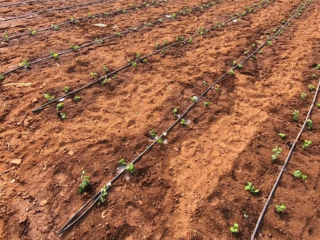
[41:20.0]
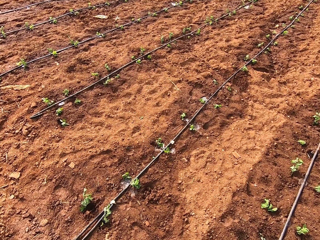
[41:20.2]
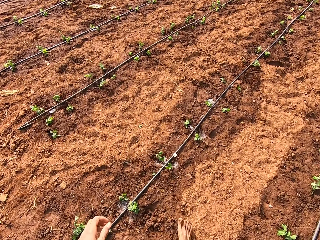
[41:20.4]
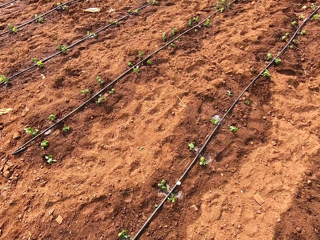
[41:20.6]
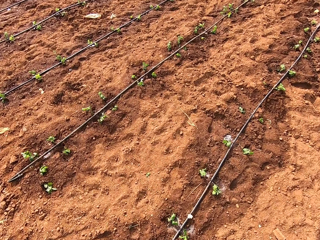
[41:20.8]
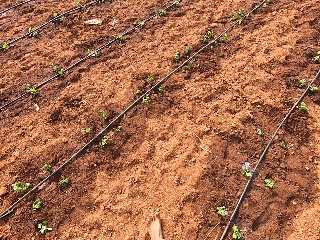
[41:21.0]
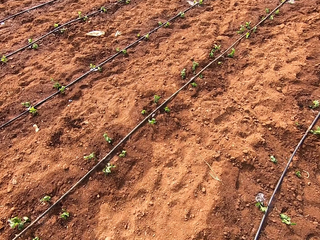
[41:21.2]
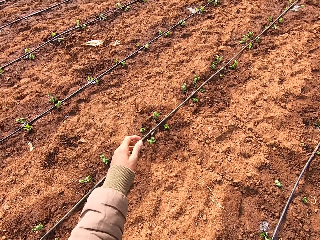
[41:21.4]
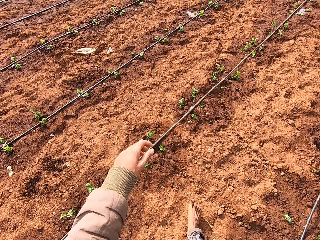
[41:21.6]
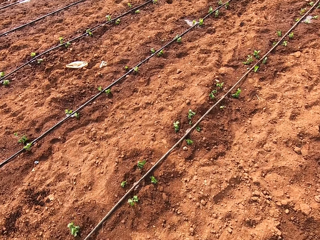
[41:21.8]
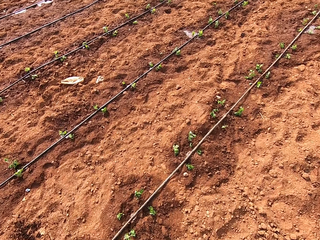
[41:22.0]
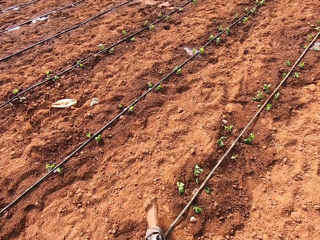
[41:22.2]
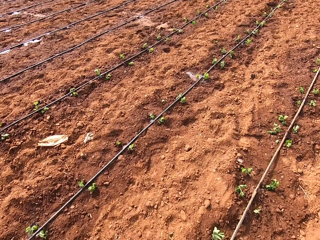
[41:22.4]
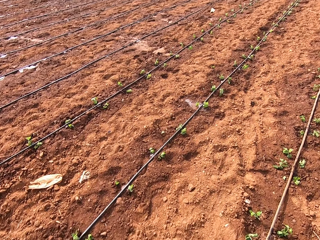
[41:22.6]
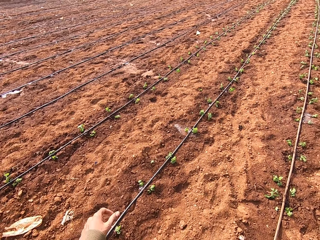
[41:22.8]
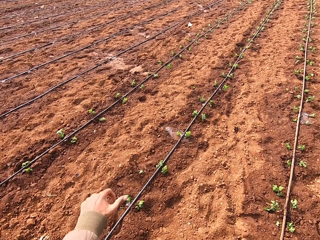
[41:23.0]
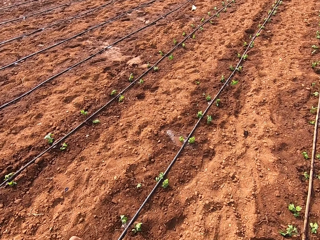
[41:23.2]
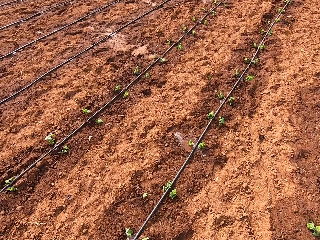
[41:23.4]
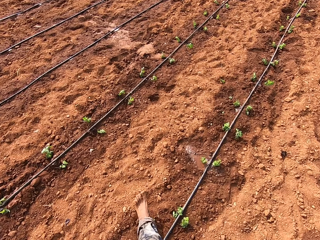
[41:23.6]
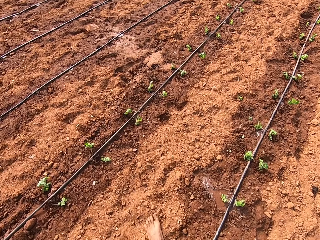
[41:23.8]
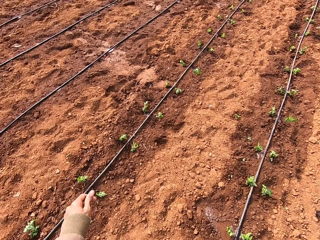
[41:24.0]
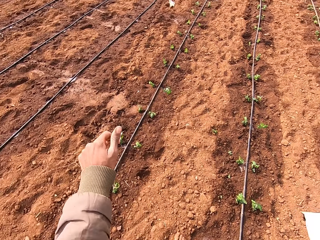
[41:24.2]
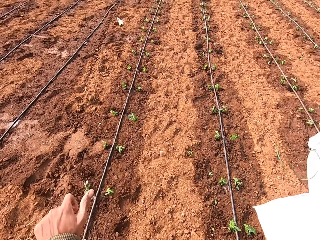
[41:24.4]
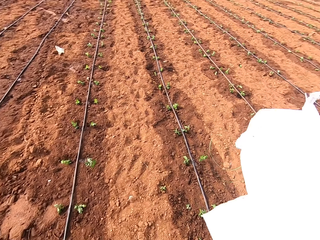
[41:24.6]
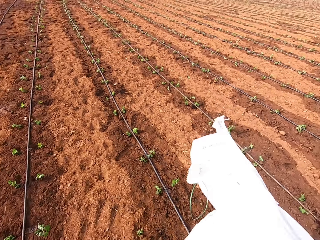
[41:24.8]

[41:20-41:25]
The camera wearer walks along the farmland.

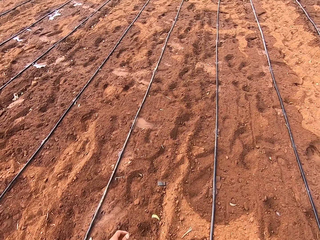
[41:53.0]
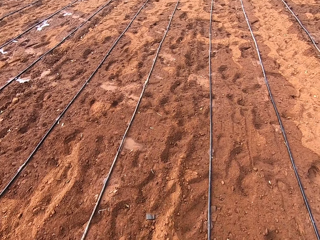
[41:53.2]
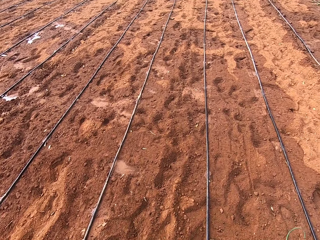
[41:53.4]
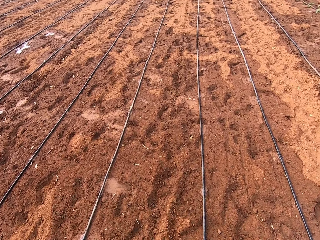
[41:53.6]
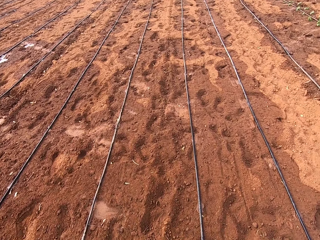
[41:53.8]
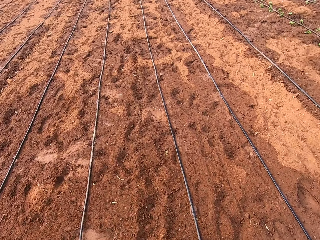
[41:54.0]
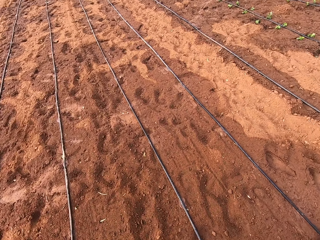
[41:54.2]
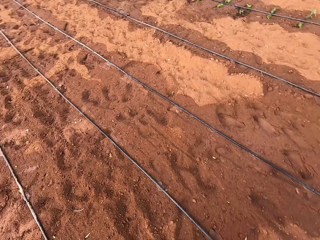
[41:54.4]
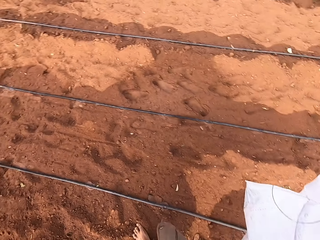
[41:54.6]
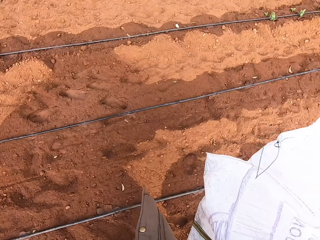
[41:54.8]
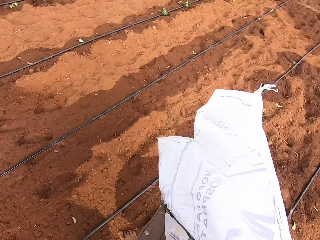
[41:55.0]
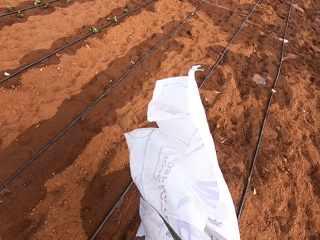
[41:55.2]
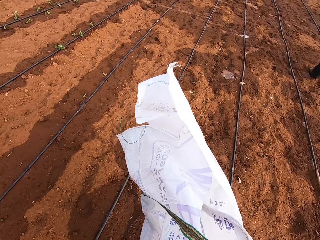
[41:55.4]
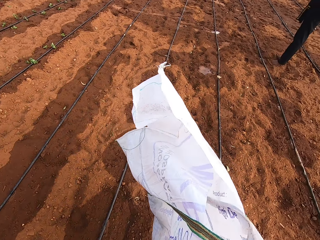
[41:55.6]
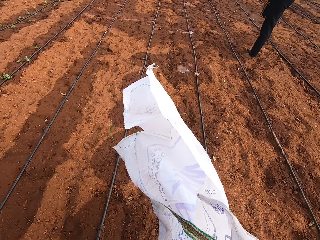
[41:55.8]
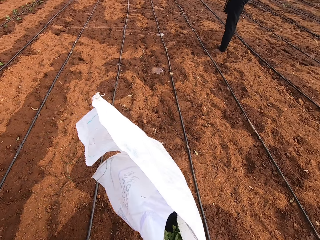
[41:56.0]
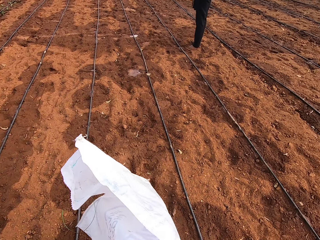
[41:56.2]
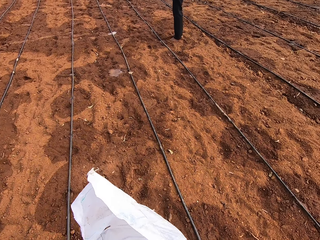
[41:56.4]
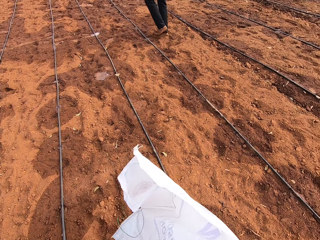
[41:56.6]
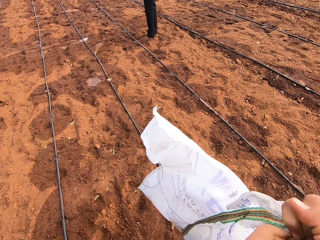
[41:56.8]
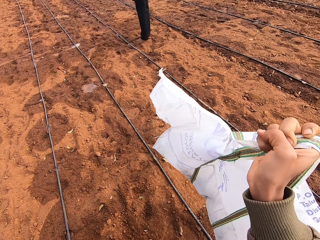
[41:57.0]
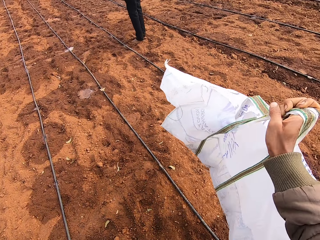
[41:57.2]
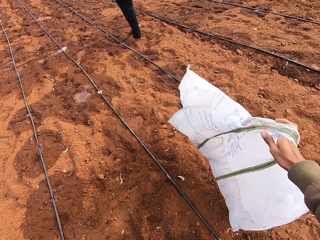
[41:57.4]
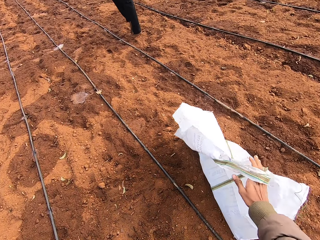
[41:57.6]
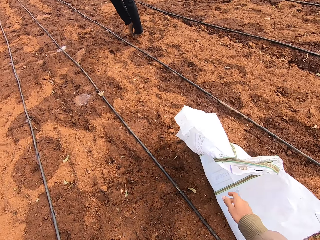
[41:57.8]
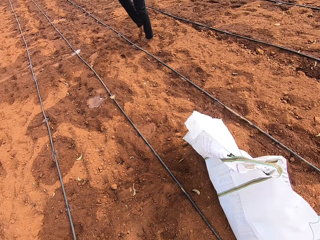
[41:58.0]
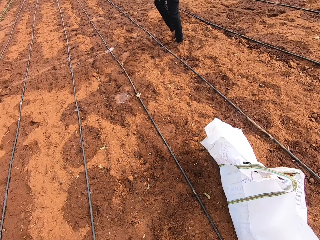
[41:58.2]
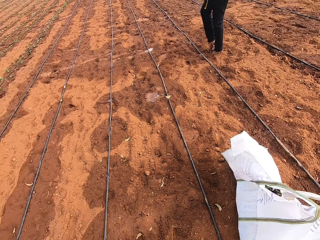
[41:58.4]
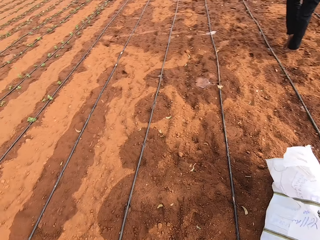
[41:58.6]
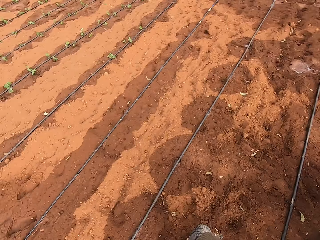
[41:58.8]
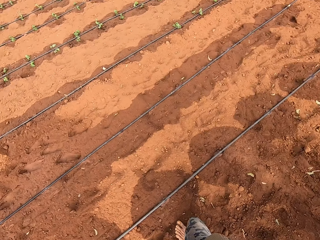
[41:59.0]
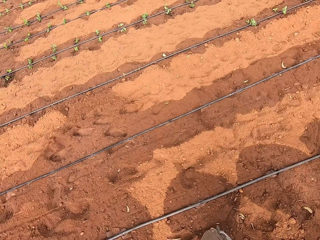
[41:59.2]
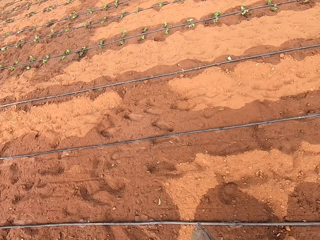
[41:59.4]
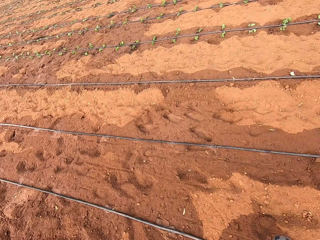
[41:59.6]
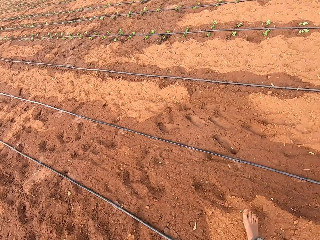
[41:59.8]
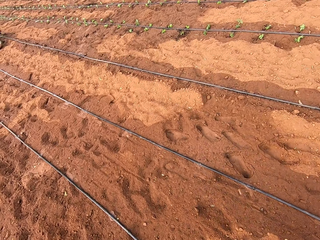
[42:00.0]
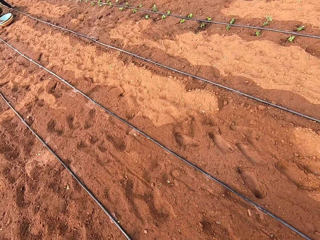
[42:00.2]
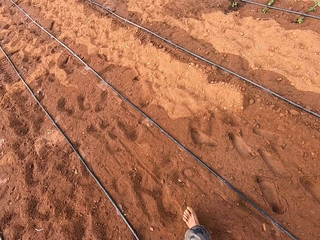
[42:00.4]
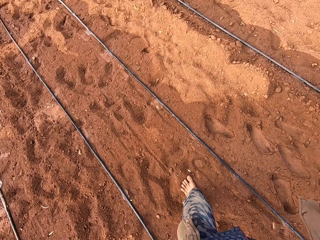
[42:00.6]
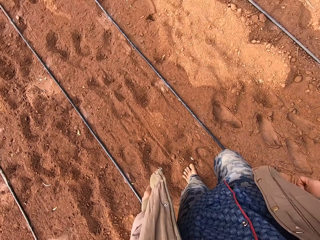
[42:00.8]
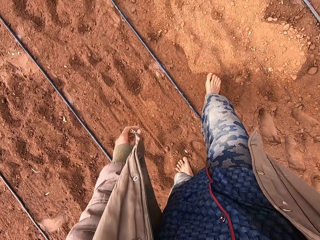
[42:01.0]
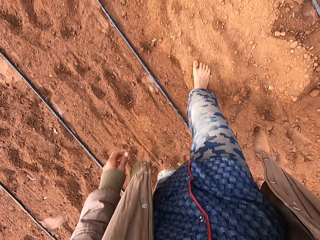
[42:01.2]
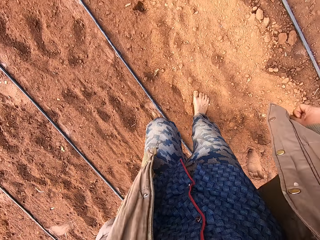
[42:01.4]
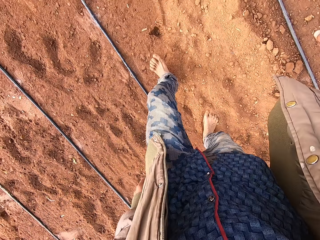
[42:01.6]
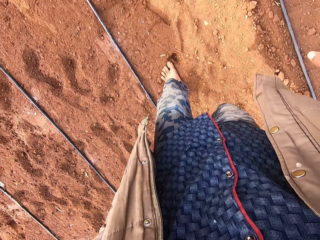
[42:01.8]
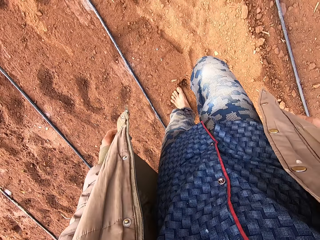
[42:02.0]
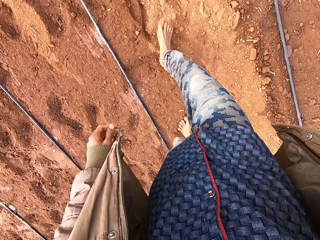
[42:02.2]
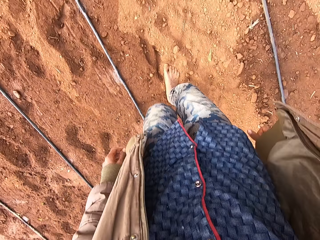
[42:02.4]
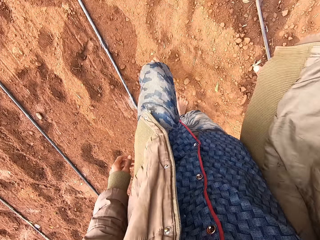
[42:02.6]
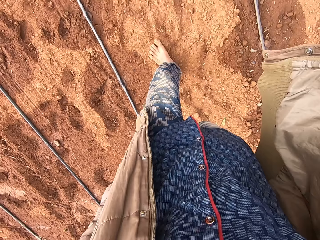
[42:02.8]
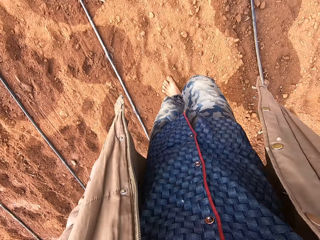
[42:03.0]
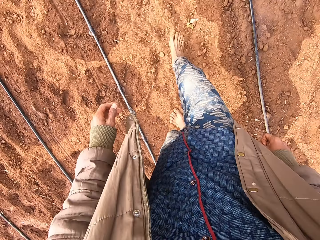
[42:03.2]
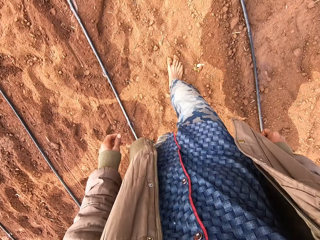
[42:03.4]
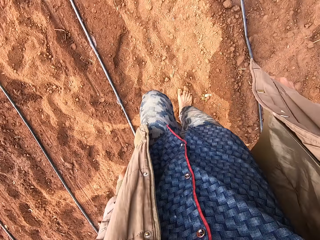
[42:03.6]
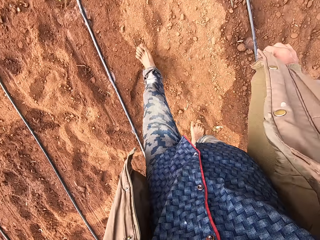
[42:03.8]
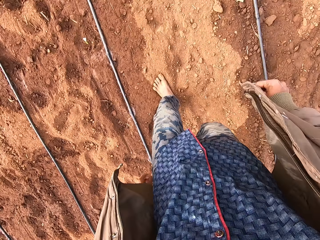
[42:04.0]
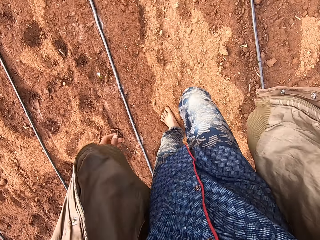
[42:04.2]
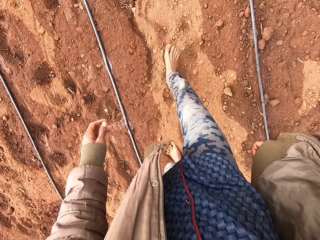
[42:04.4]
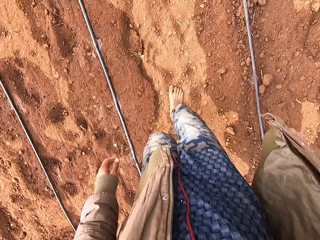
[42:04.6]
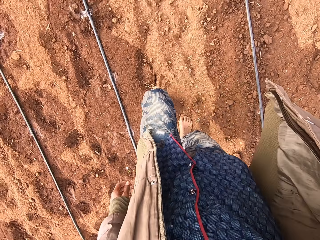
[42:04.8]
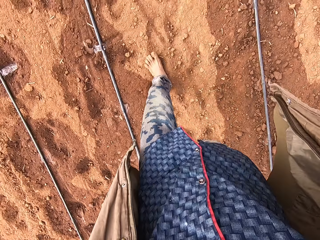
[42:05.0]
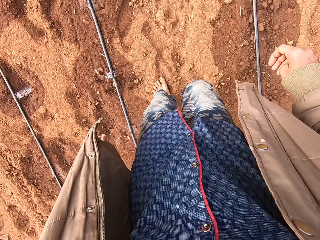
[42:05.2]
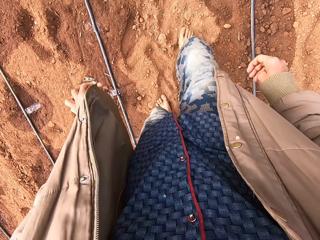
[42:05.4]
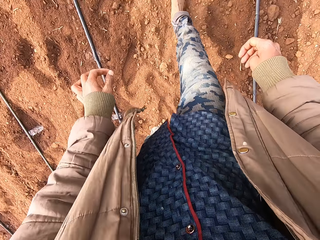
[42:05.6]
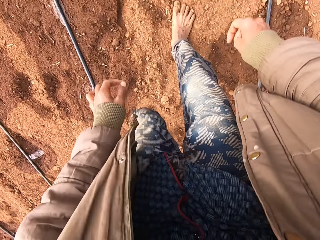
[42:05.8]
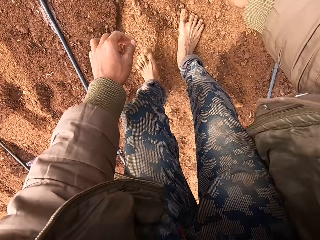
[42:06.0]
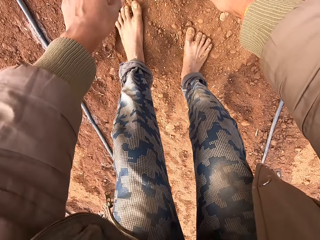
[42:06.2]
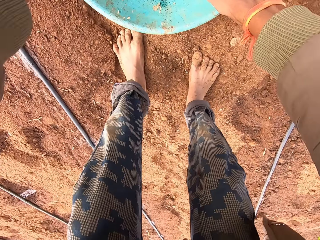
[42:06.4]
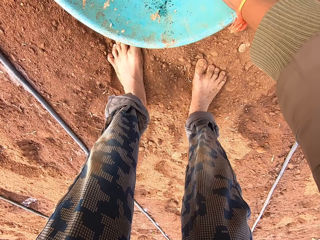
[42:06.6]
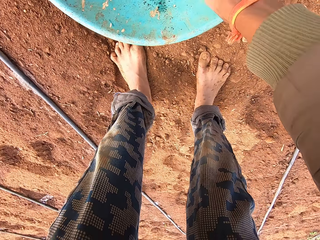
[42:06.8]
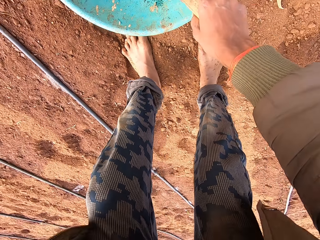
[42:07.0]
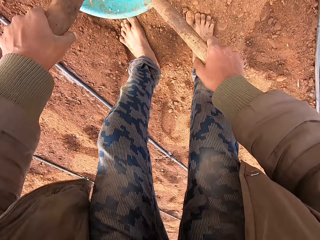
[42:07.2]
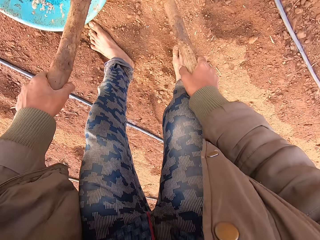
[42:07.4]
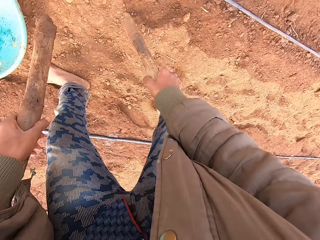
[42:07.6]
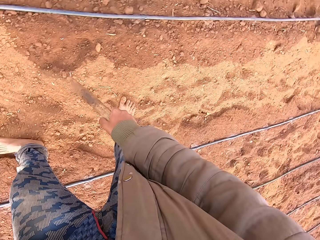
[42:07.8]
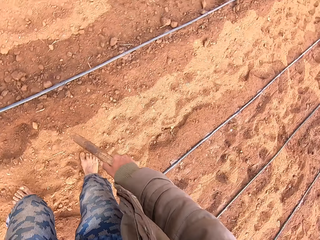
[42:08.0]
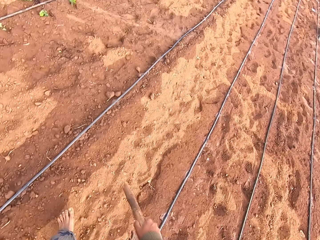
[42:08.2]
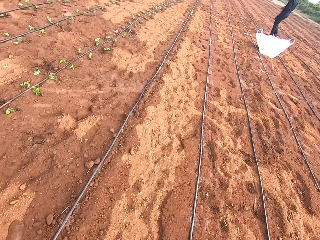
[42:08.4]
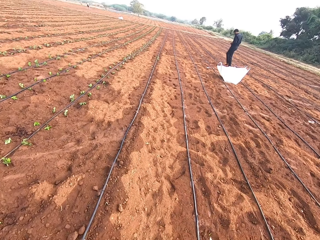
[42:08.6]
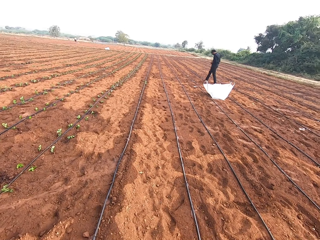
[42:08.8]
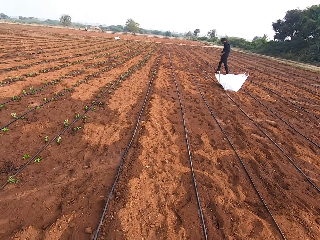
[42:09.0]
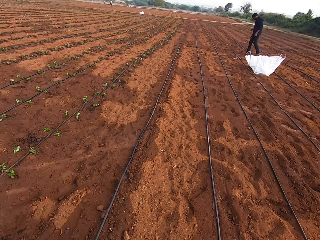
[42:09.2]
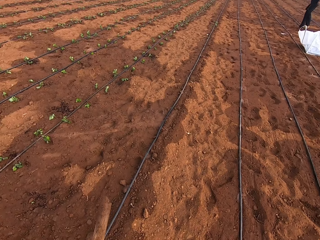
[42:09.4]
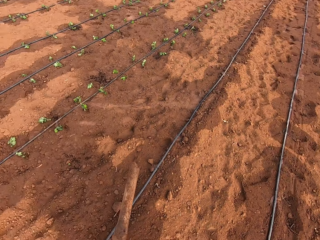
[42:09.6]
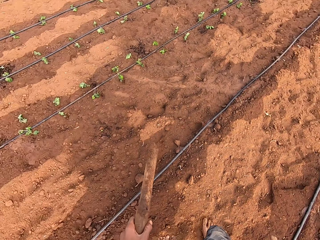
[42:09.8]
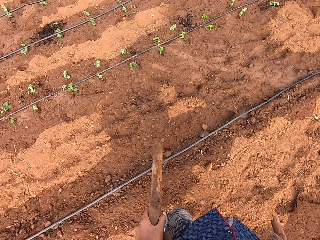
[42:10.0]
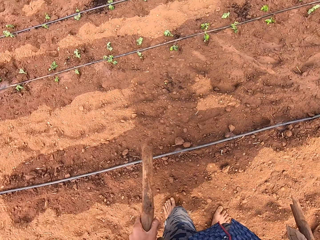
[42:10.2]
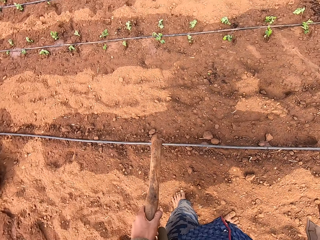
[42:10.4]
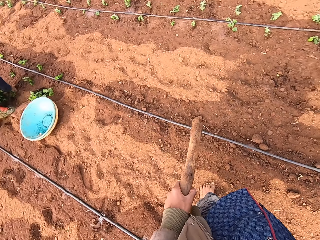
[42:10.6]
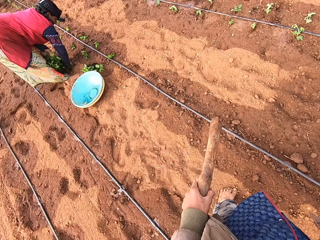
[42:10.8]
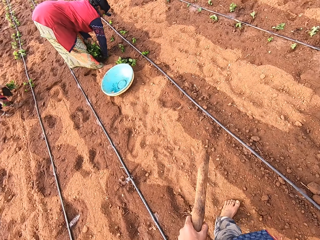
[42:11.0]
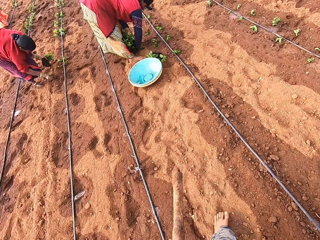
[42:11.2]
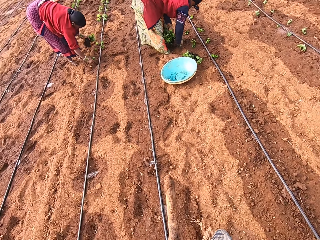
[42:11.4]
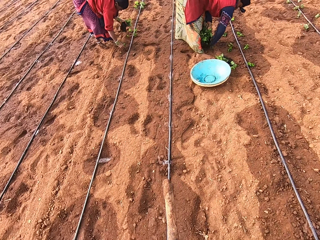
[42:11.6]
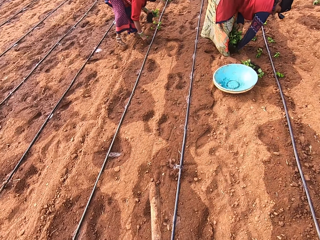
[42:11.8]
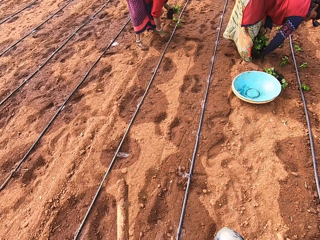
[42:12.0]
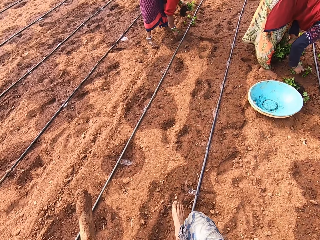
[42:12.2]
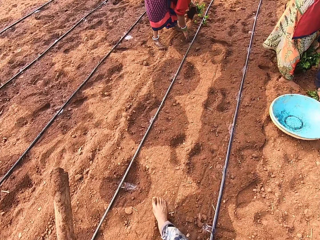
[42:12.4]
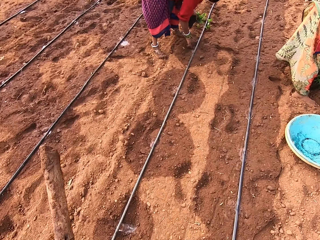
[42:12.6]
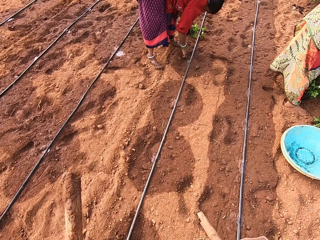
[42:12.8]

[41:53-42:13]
The camera wearer looks around the farm. He drops the sack on the farmland with his right hand. He walks towards a bowl on the farmland. He looks around. He picks up a stick from the bowl on the farmland with his right hand. He picks up the stick from the bowl on the farmland with his left hand. He walks along the farmland. He looks around. A woman plants a vegetable on the farmland with her right hand.
